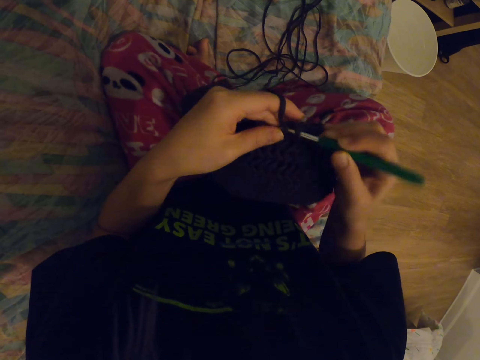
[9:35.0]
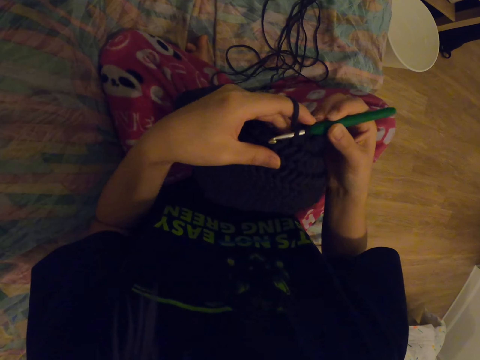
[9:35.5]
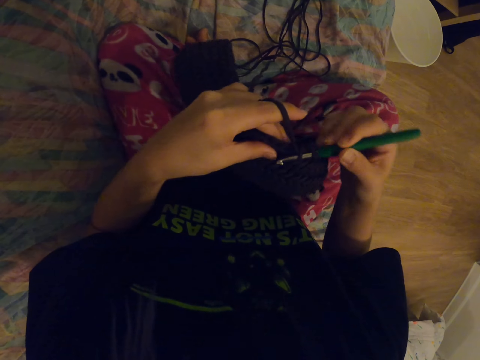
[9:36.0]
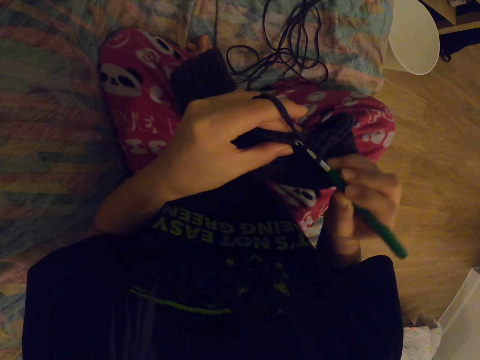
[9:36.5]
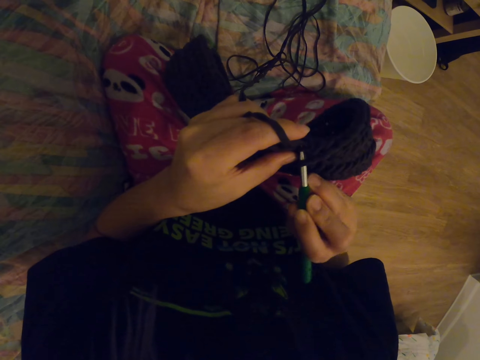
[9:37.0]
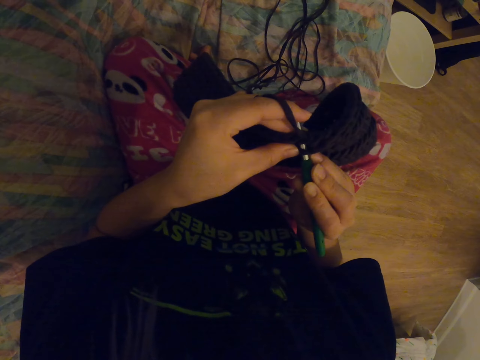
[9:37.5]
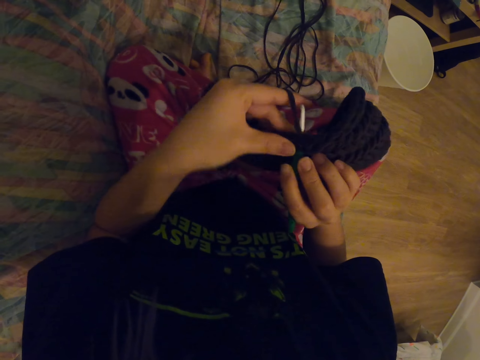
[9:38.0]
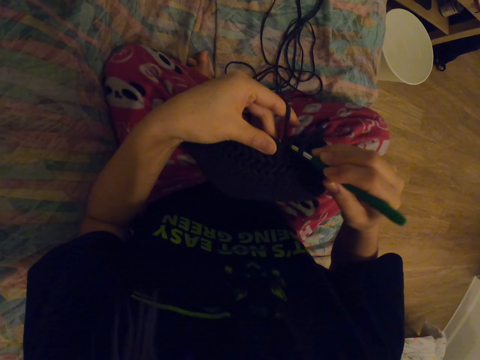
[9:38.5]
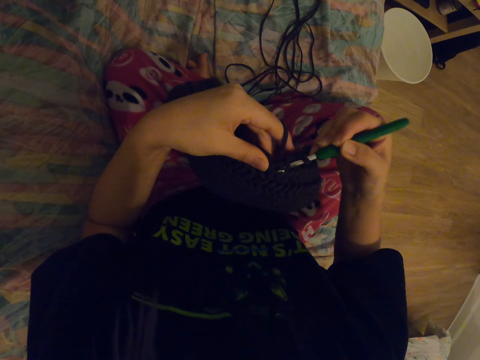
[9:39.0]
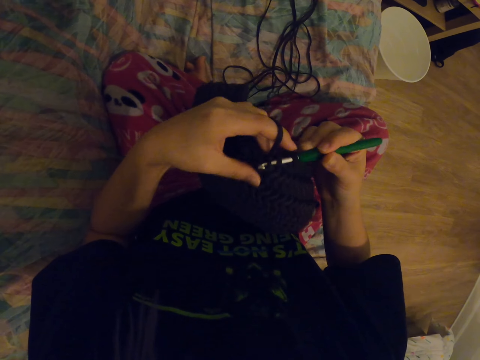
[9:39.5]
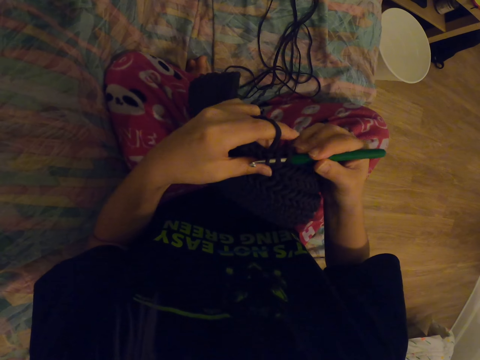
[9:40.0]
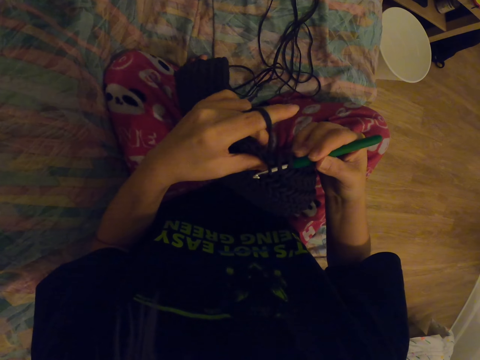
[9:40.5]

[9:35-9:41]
The camera wearer sews.
